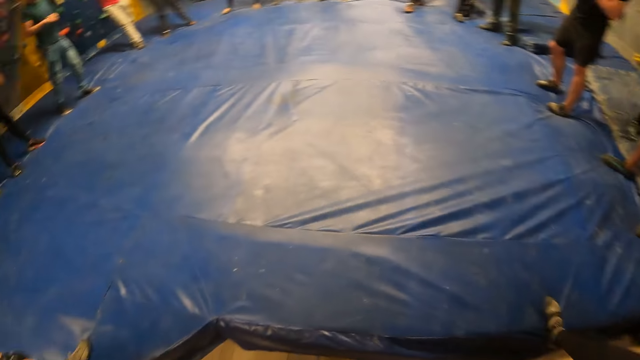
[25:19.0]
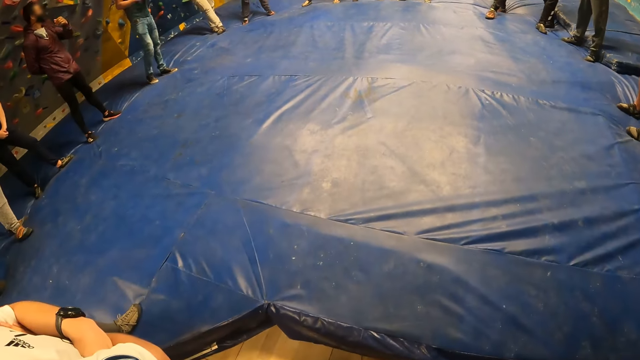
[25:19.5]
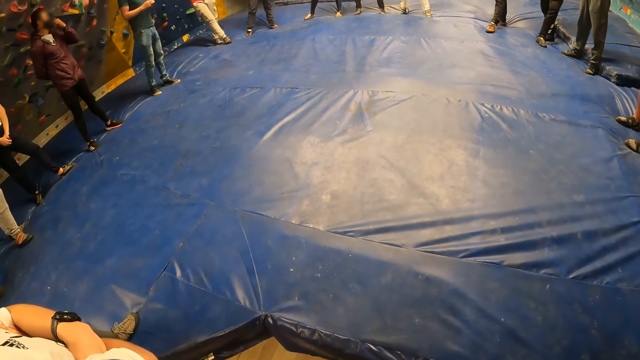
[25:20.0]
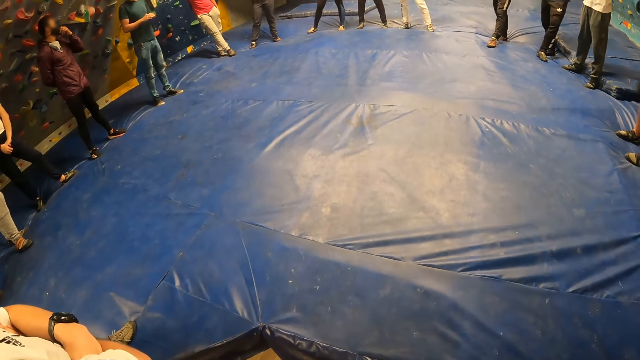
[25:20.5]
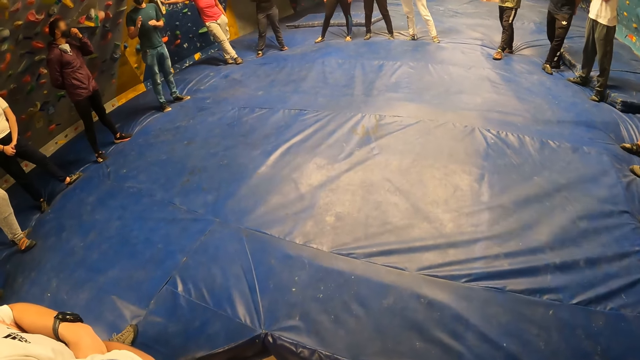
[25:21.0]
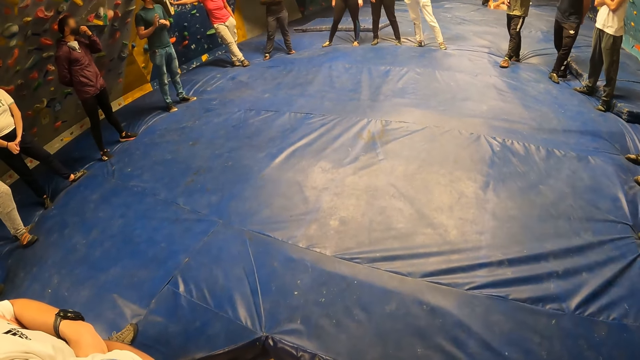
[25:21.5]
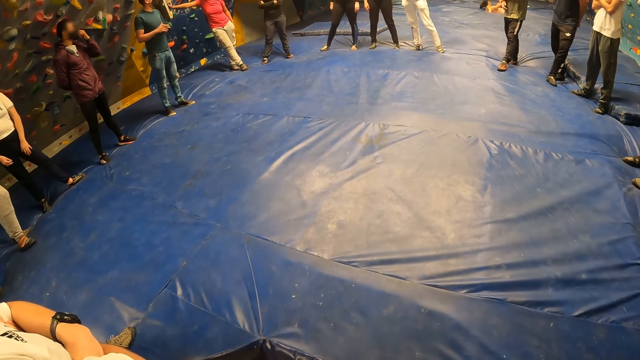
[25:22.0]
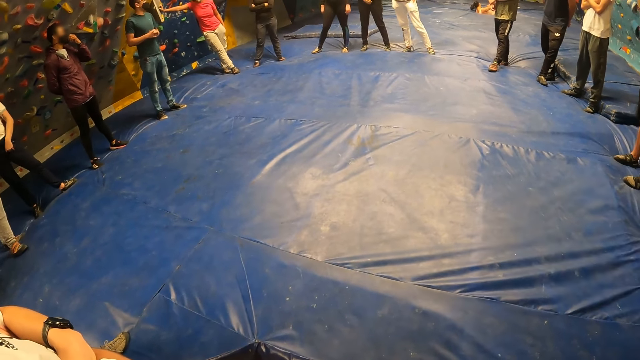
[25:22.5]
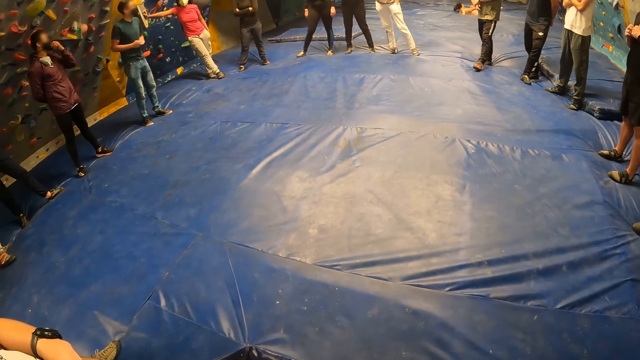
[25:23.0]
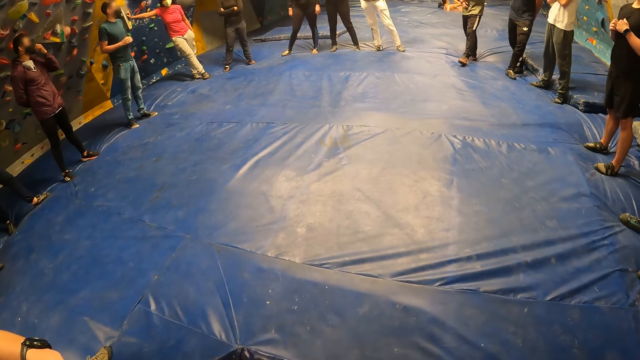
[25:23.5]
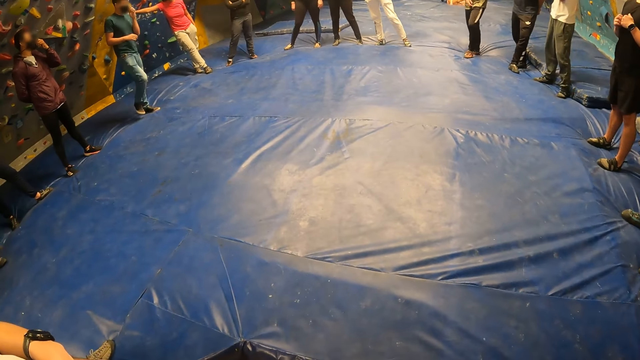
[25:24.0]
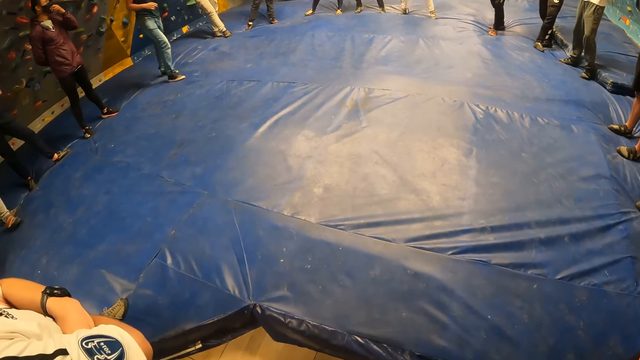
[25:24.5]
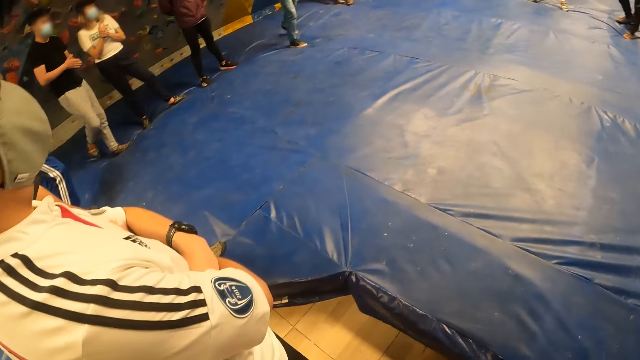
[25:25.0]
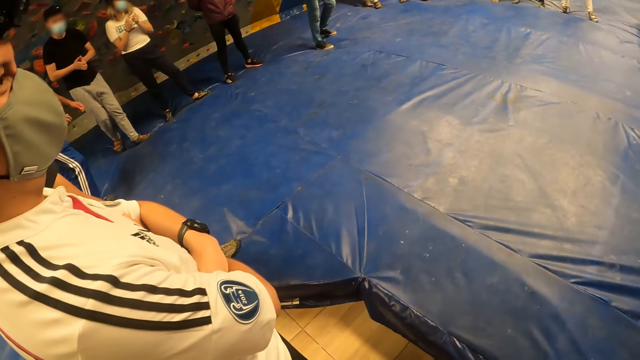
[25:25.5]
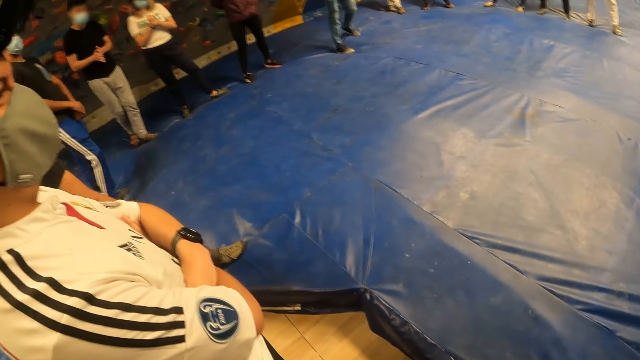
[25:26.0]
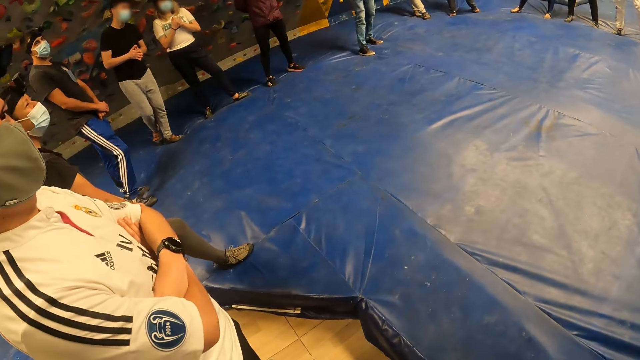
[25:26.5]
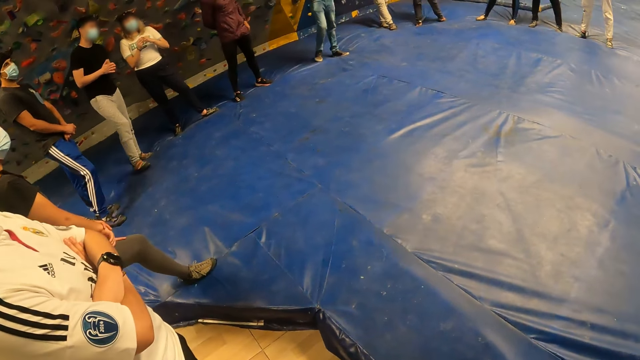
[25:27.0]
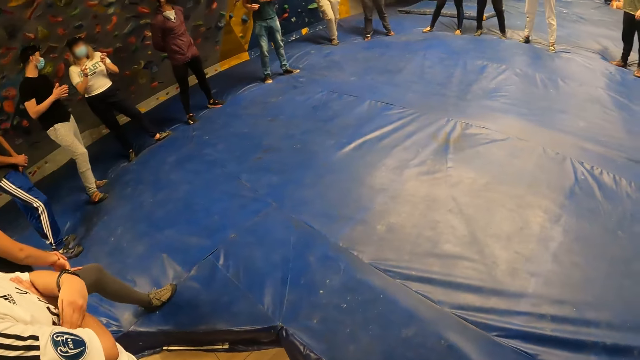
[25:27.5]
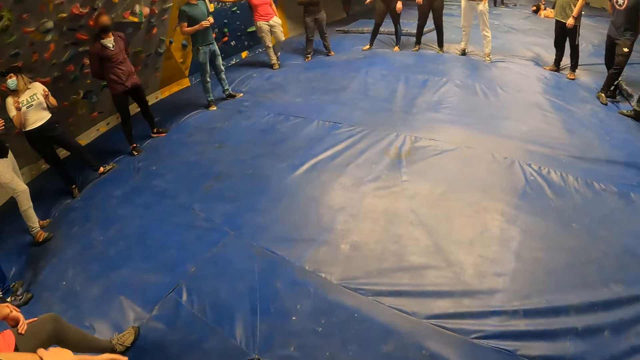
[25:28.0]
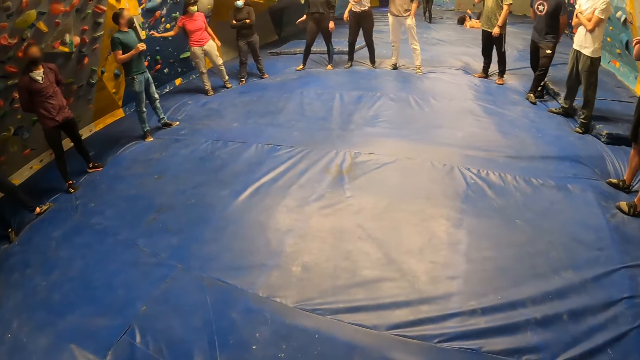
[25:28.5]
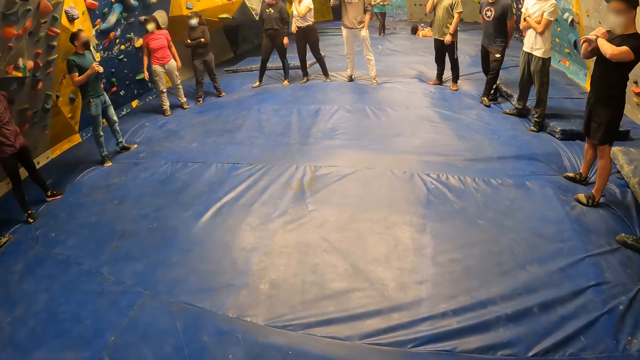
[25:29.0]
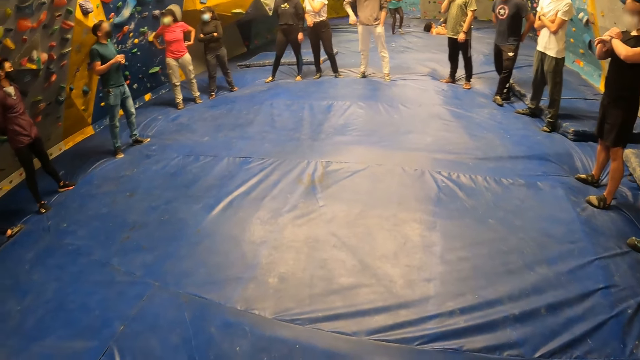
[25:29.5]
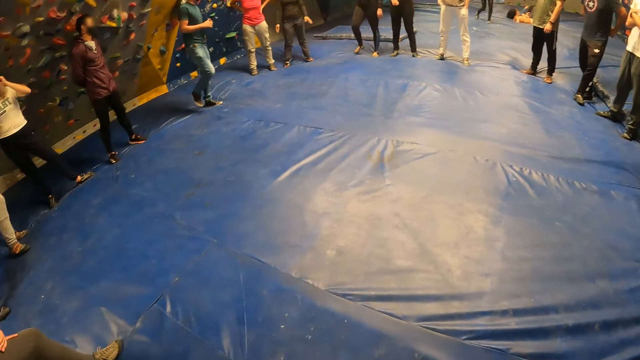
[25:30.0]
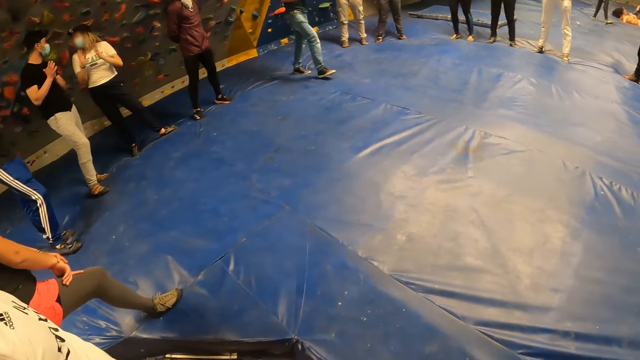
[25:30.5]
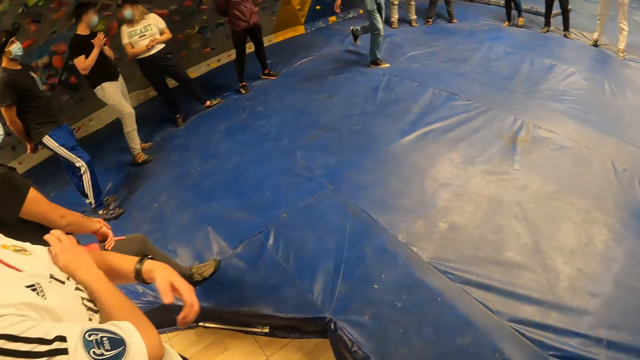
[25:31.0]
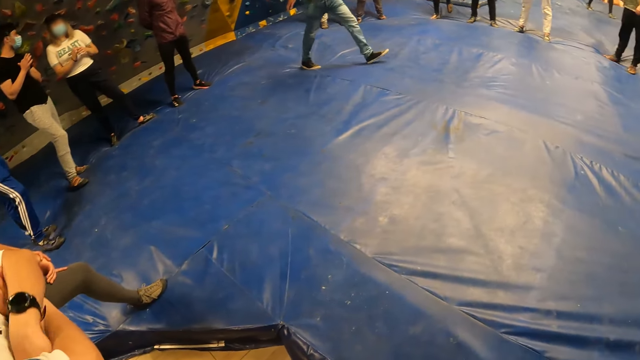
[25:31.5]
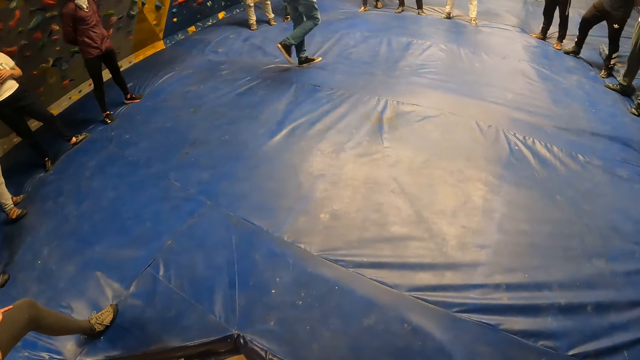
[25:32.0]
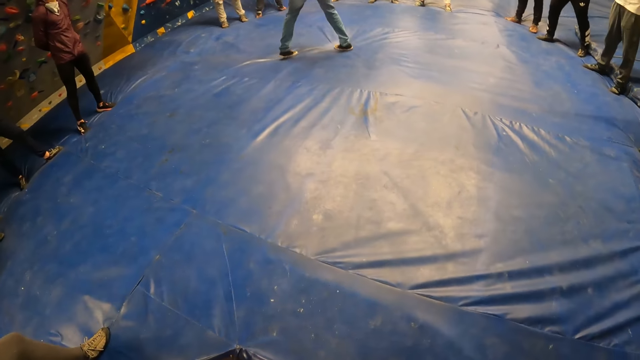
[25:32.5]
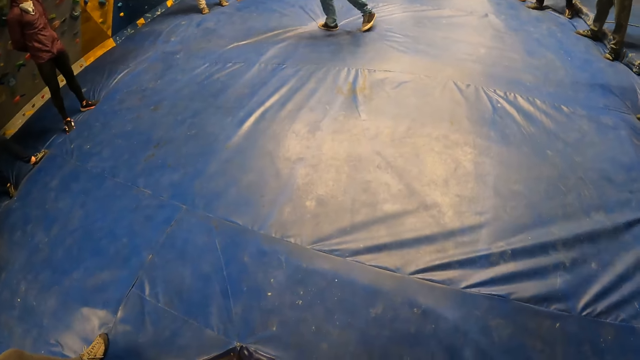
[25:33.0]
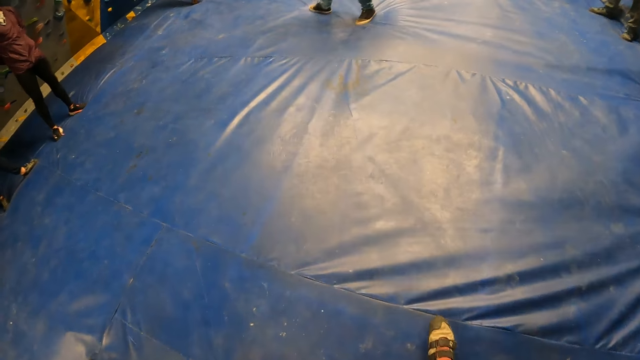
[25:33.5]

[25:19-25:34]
A man interacts with the group of people.

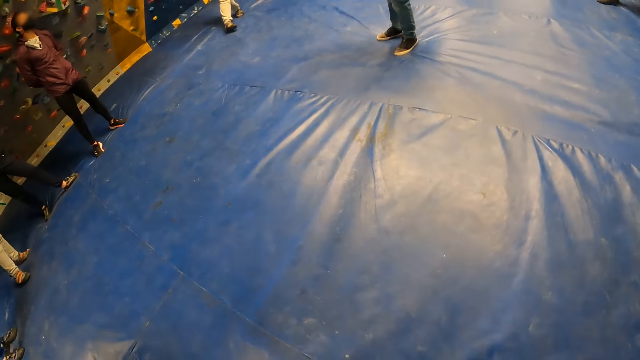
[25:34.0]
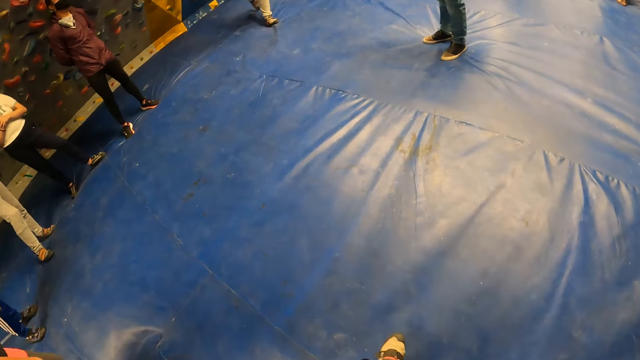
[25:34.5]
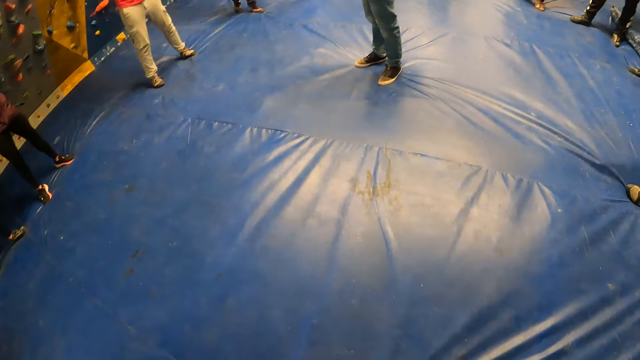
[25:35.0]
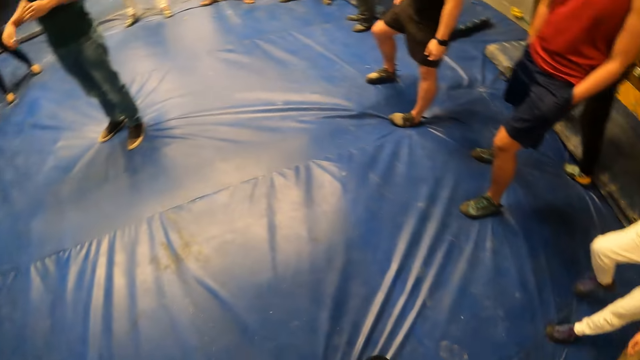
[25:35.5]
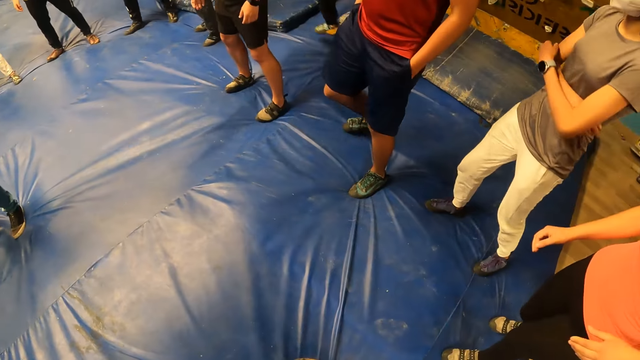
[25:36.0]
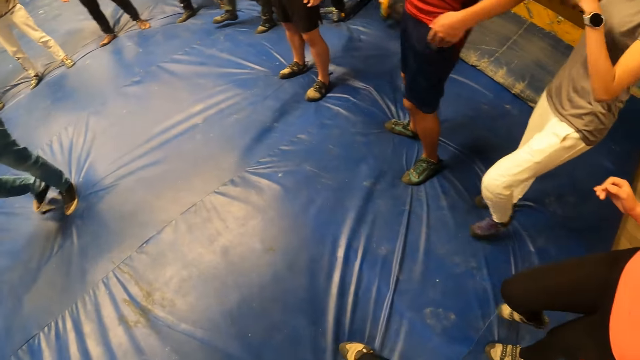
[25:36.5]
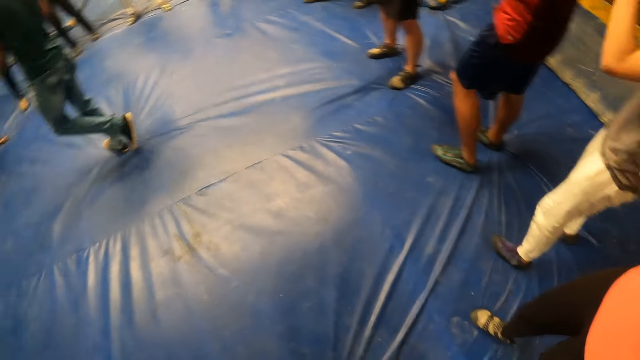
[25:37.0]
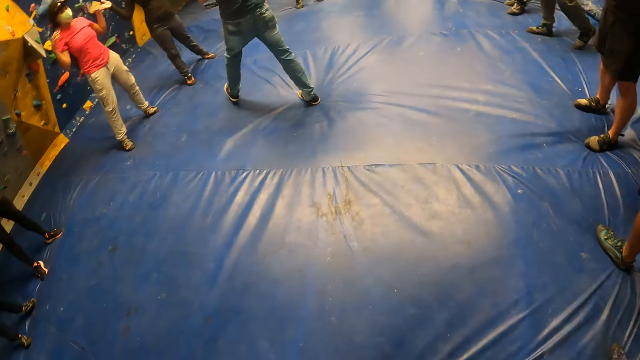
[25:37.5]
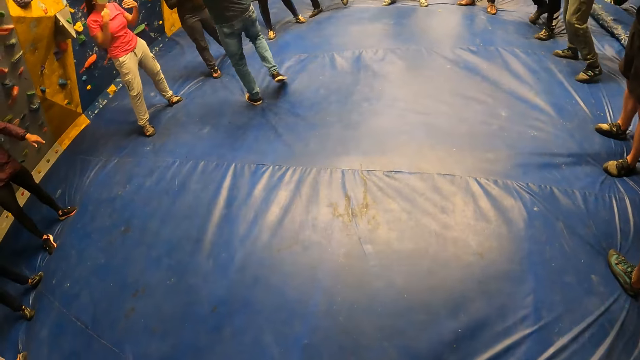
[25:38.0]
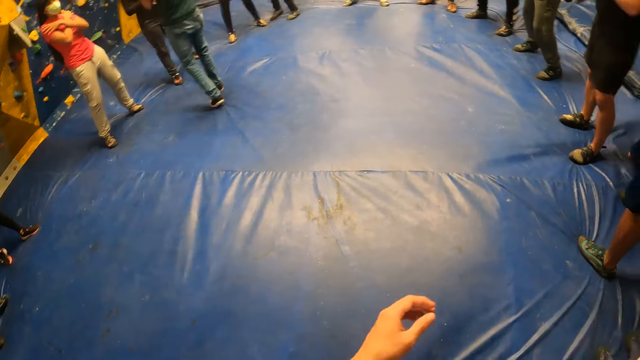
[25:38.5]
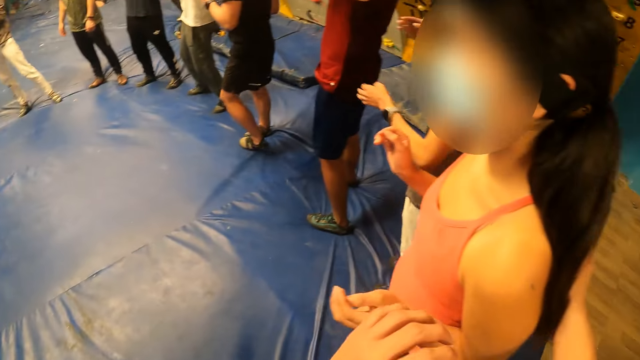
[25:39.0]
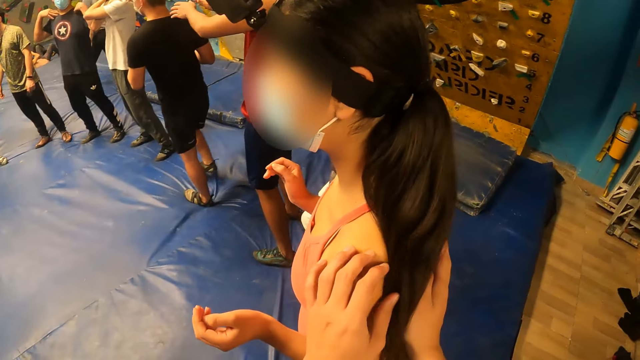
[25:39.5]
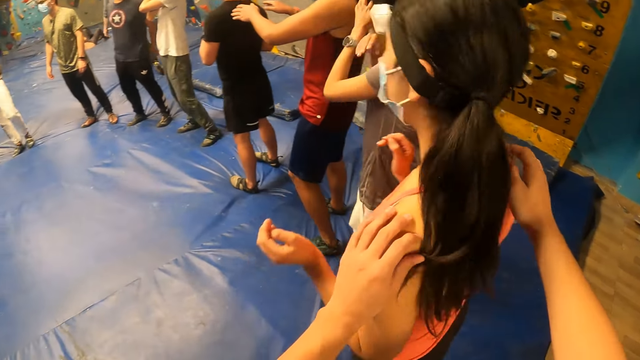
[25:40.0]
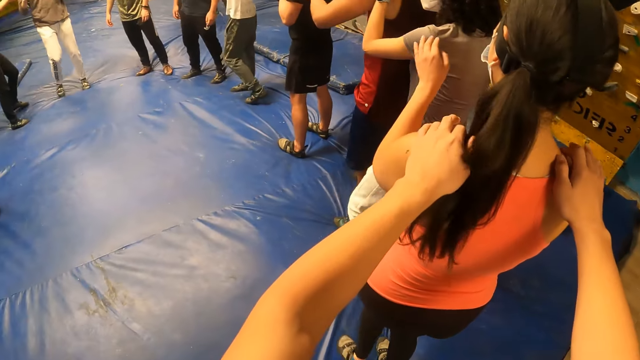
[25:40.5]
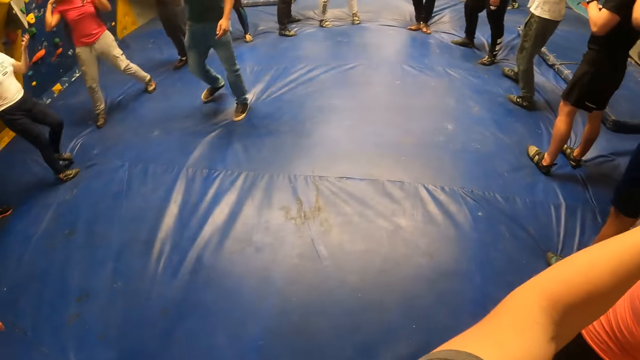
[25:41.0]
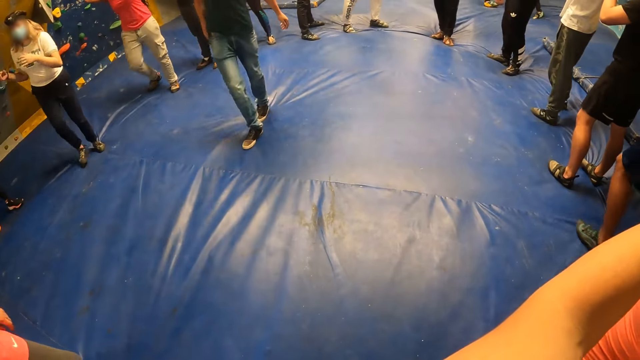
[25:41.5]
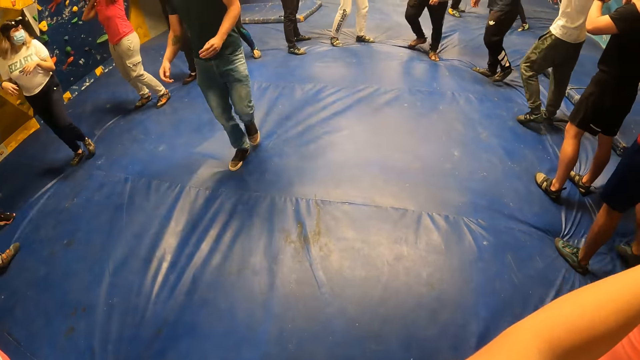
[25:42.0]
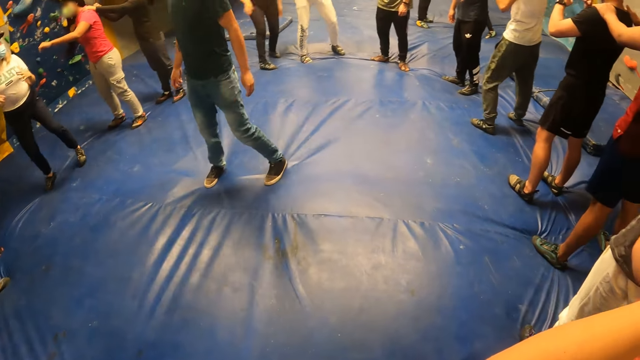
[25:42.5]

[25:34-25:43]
The camera wearer turns the woman with both hands. They hold the woman's shoulders with both hands.
